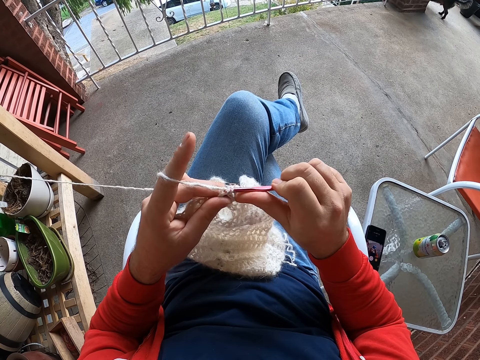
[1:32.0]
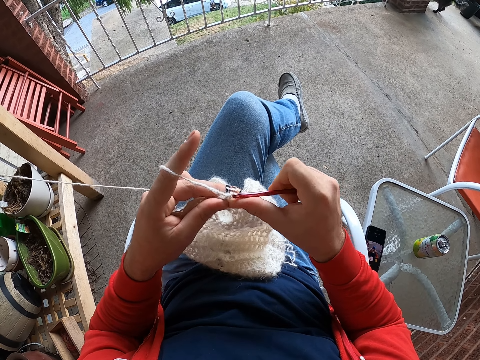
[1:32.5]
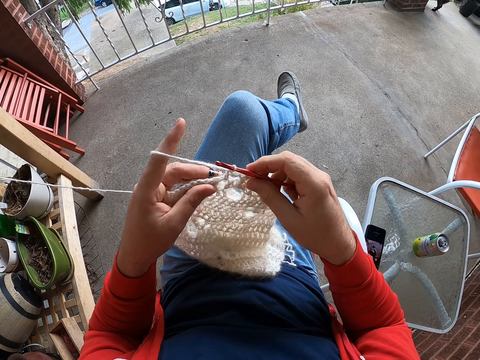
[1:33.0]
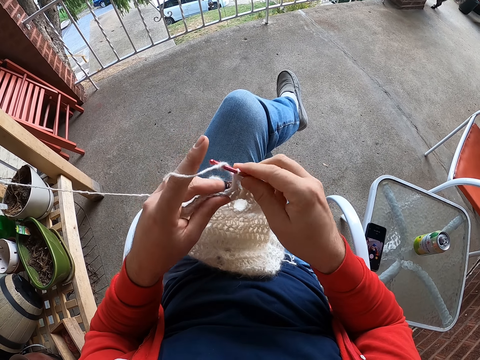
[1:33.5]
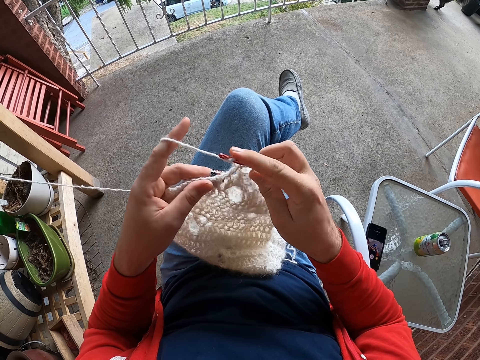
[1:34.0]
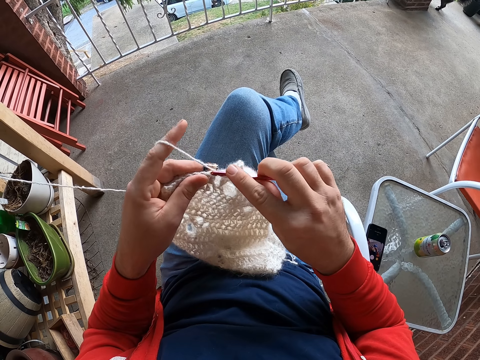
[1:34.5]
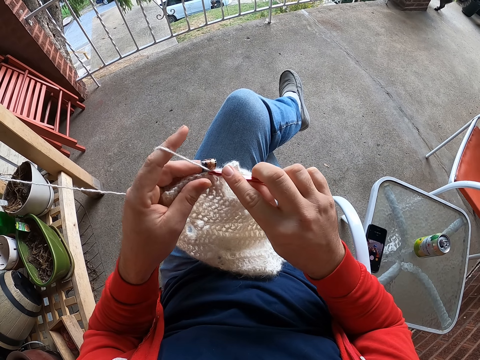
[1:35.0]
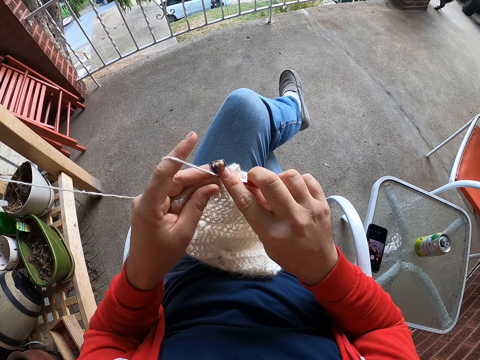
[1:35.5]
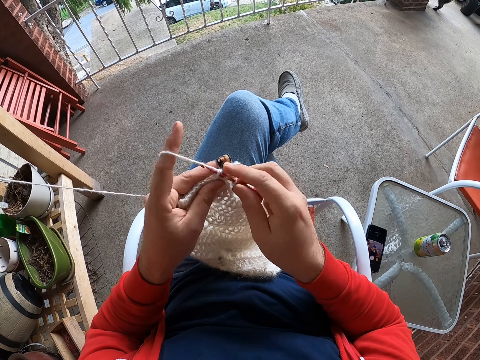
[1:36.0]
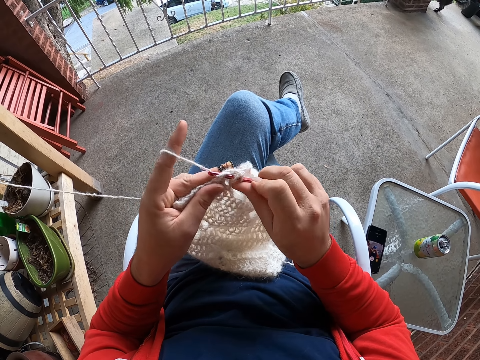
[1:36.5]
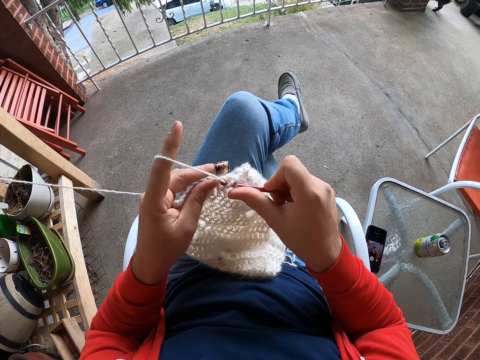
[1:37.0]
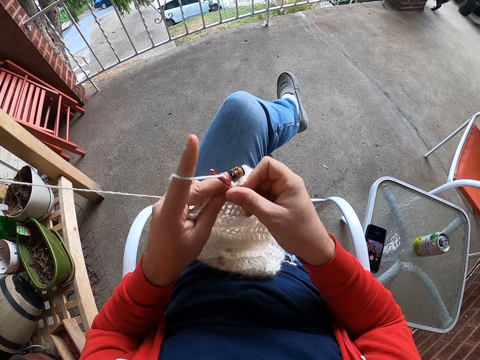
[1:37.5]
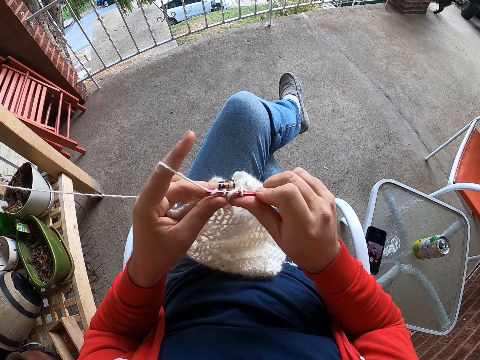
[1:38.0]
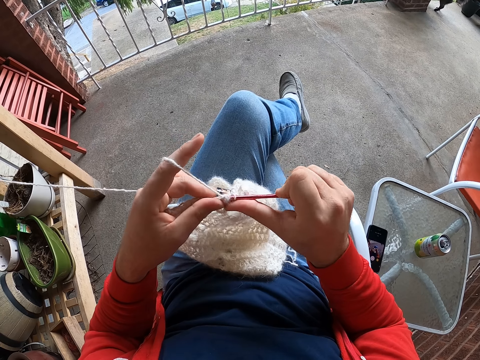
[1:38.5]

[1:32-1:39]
The camera wearer knits fabric.

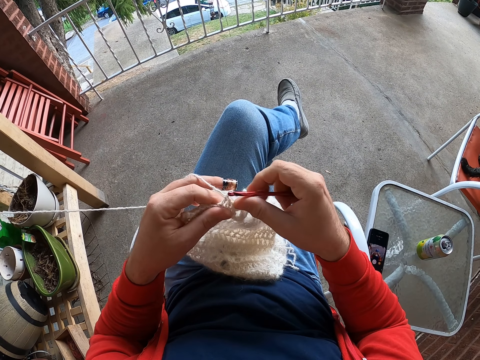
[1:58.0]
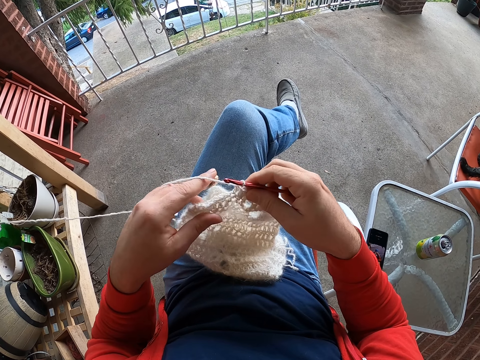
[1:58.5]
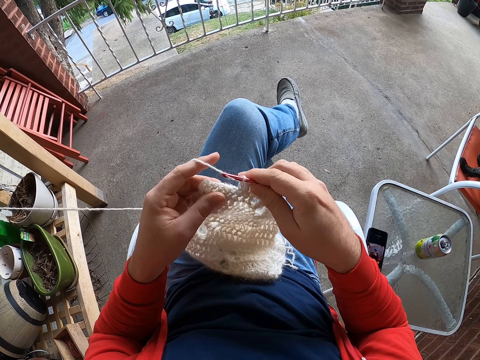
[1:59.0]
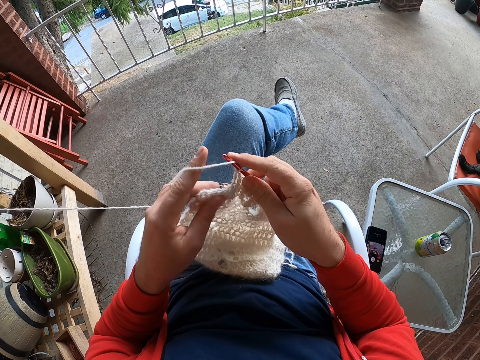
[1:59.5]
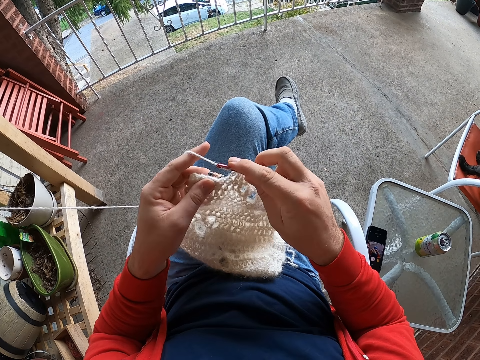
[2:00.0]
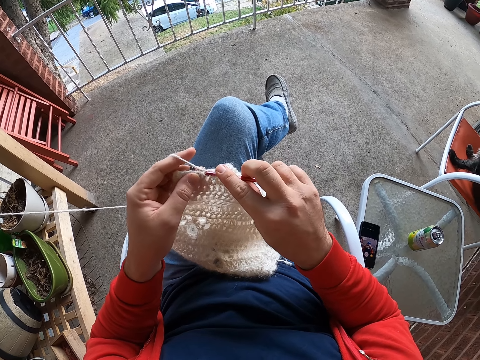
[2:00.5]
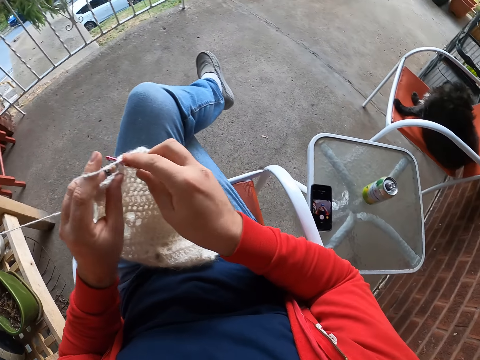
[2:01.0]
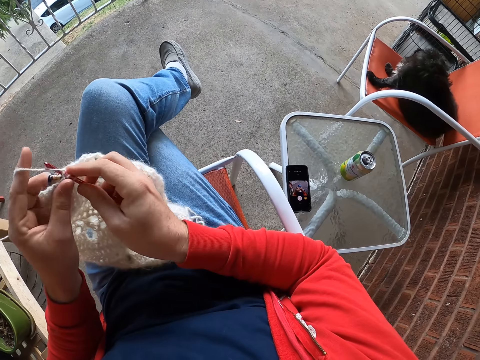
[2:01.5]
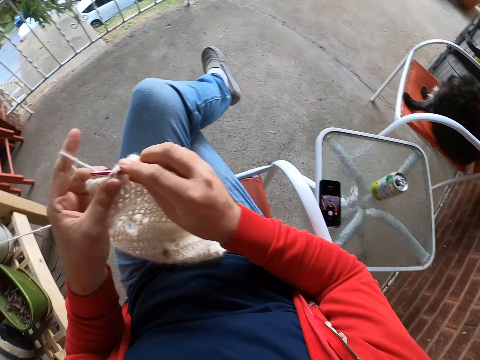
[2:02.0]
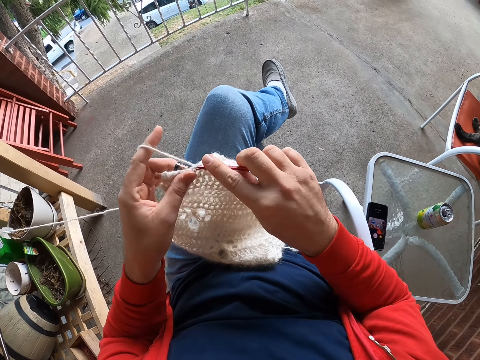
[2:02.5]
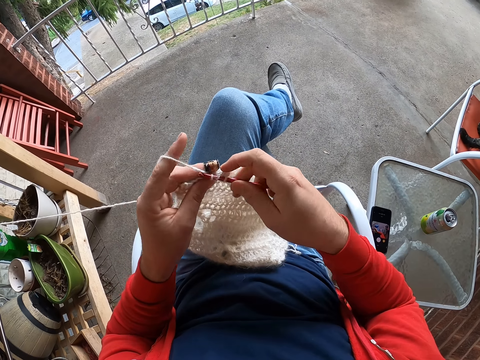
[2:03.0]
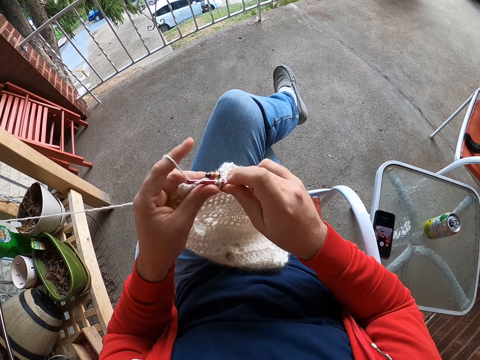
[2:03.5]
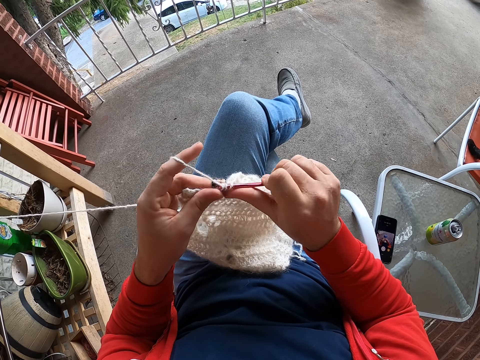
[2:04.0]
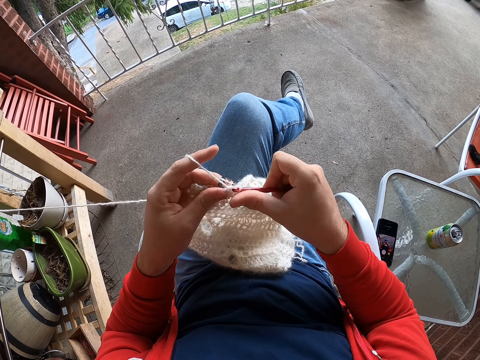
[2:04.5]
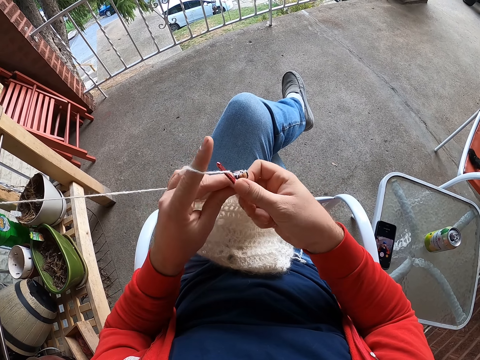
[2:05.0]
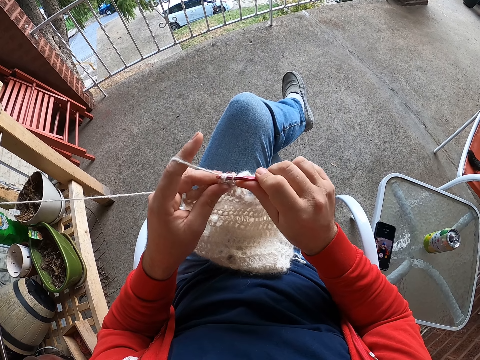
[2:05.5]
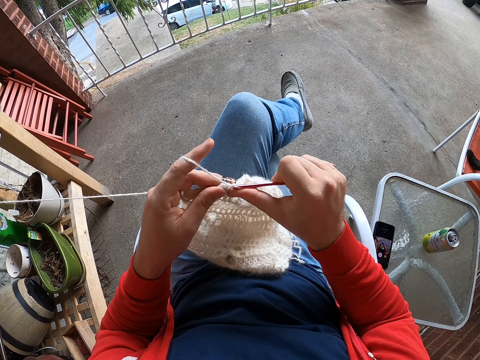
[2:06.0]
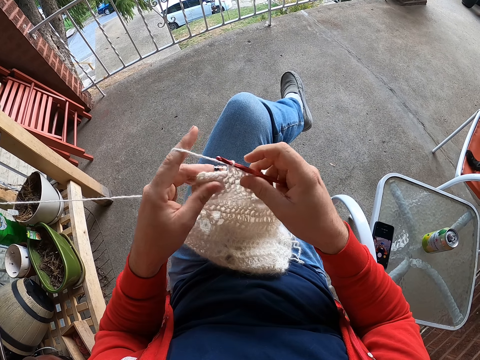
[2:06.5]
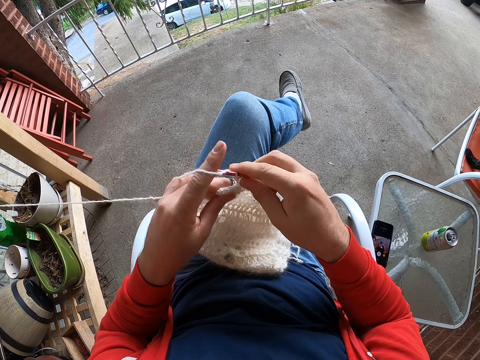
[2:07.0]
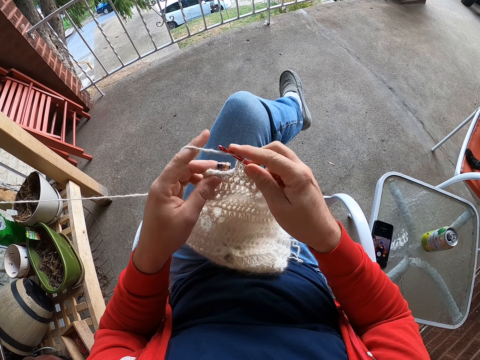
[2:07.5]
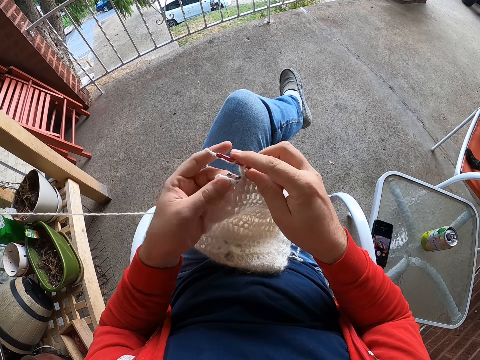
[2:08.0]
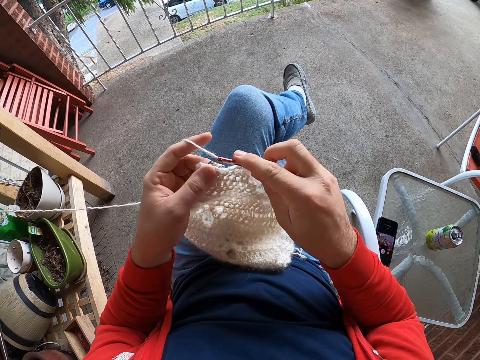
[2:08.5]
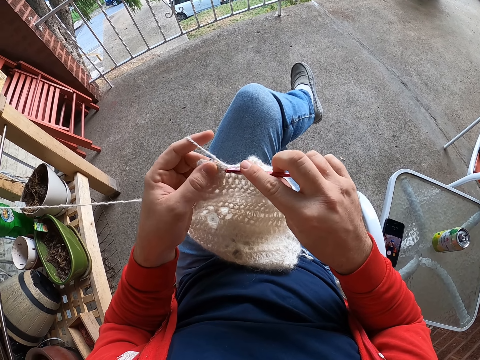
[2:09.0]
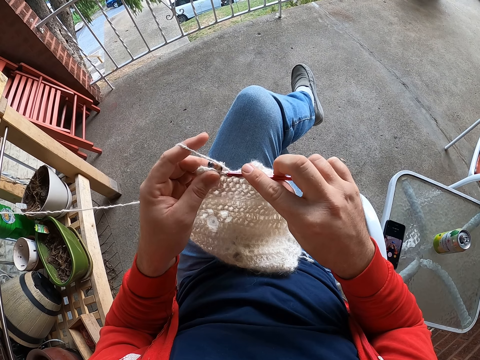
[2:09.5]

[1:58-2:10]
The camera wearer rolls thread on the crochet. They look around. They knit fabric.

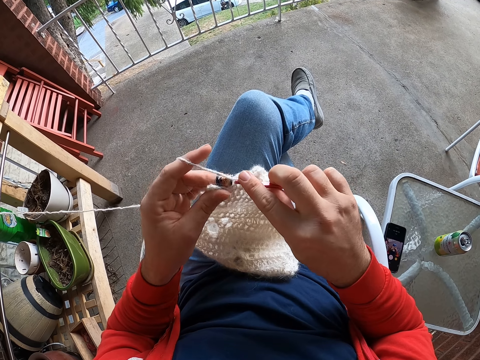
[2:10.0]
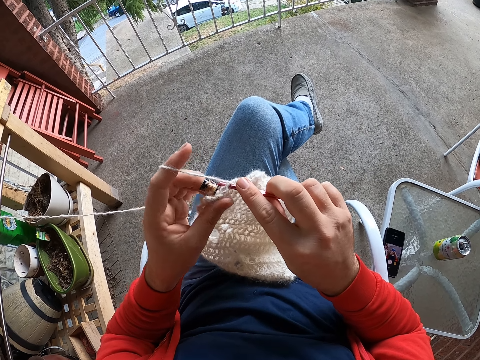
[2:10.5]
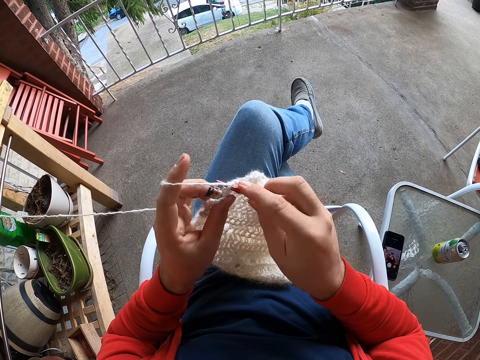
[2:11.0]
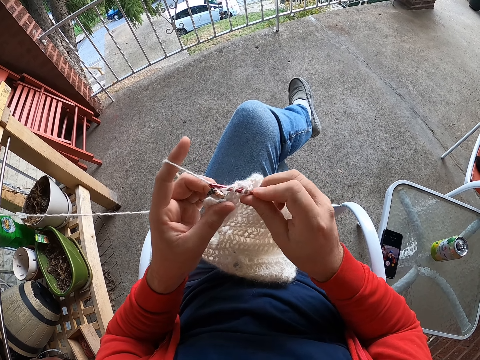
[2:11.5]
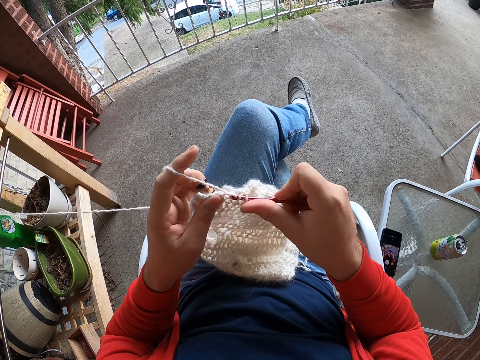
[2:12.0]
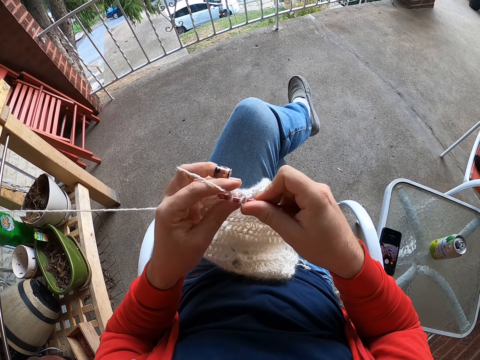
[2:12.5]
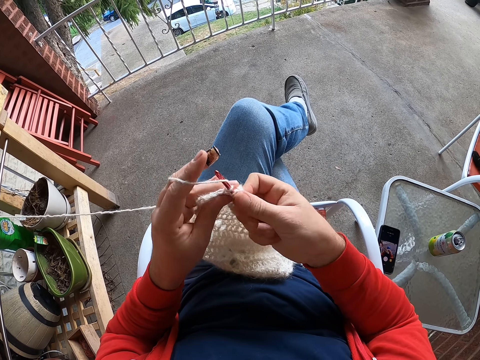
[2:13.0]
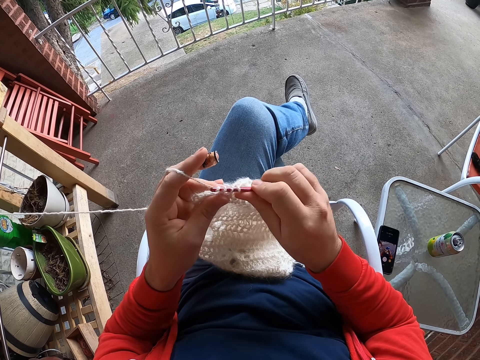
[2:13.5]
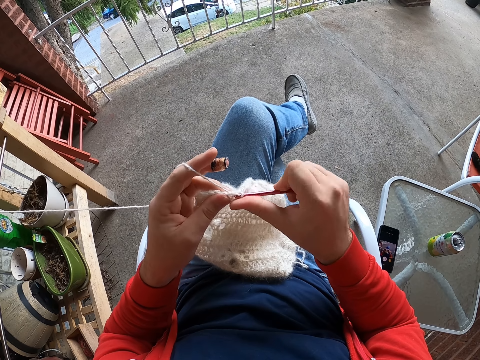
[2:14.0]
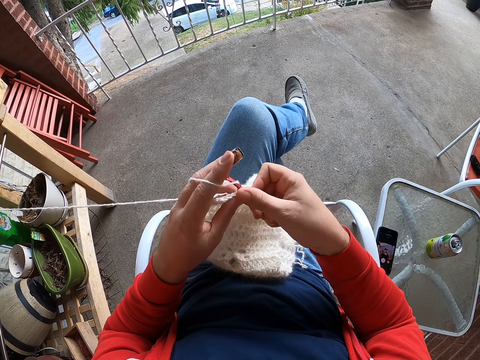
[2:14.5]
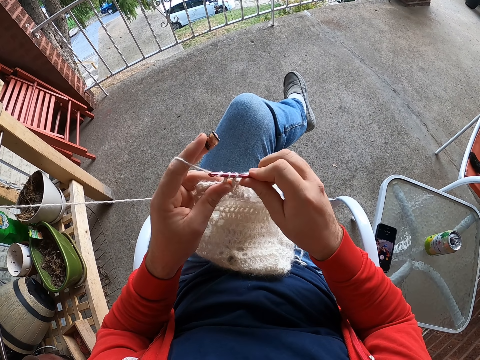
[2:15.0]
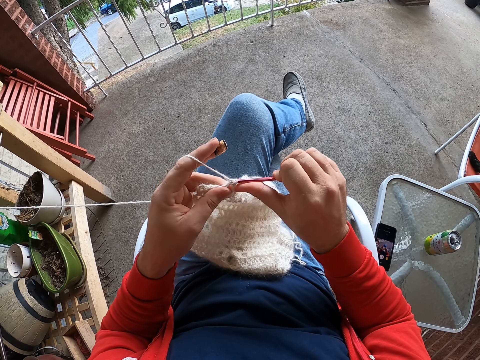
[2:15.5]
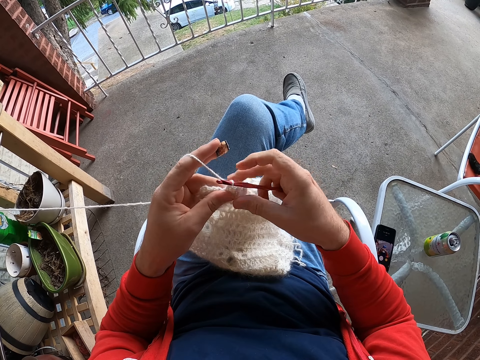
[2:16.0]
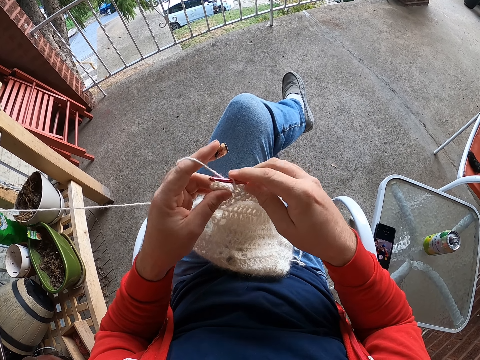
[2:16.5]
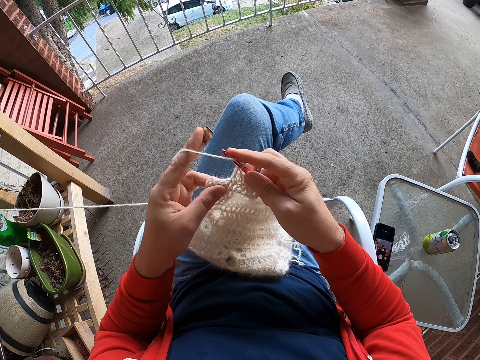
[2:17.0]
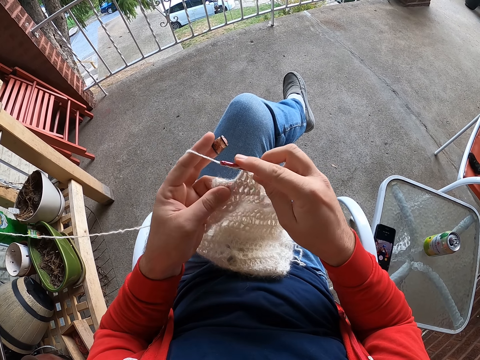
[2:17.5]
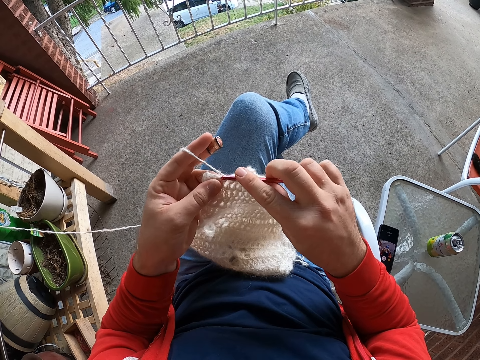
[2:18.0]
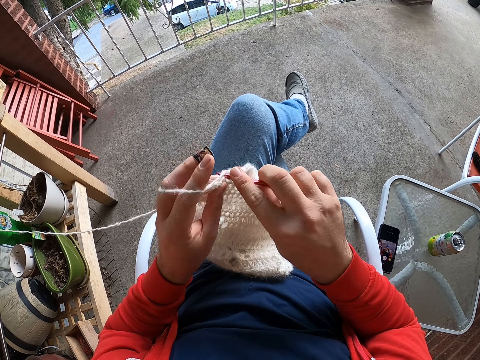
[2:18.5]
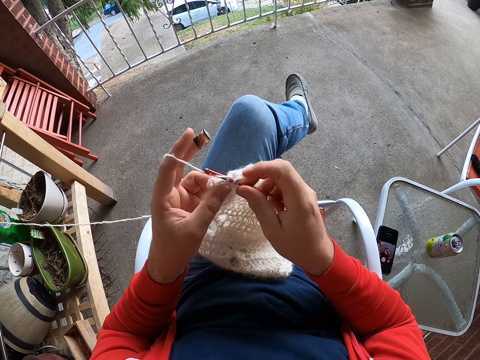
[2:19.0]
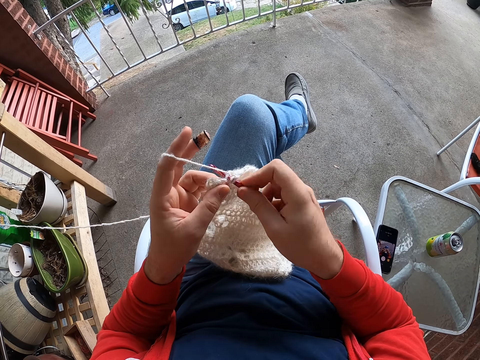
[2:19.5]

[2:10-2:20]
The camera wearer rolls thread on the crochet.
